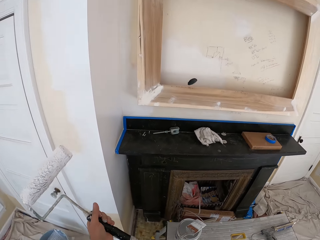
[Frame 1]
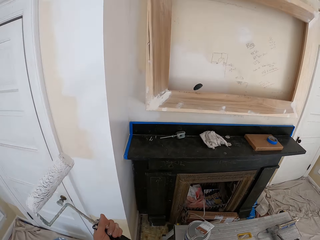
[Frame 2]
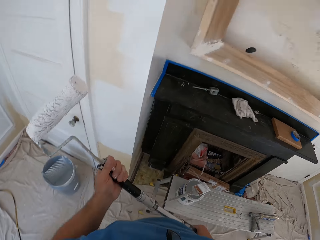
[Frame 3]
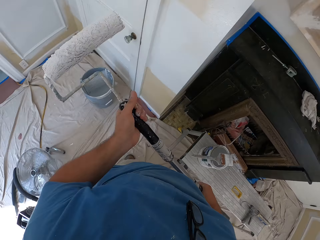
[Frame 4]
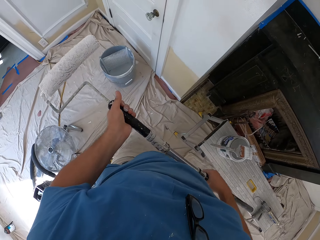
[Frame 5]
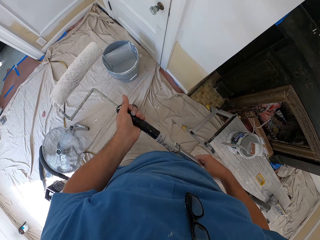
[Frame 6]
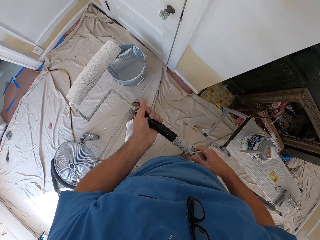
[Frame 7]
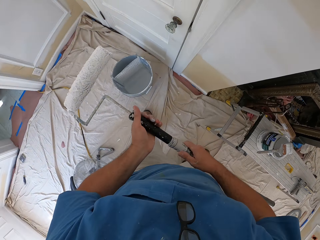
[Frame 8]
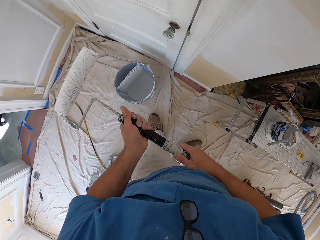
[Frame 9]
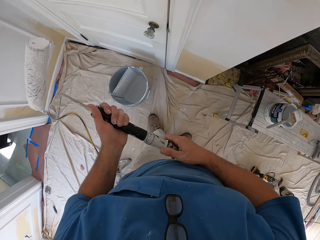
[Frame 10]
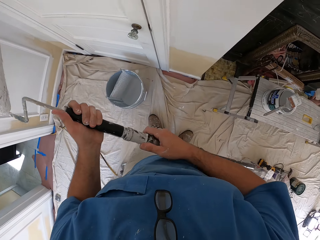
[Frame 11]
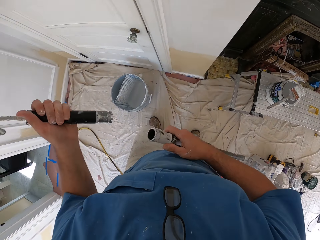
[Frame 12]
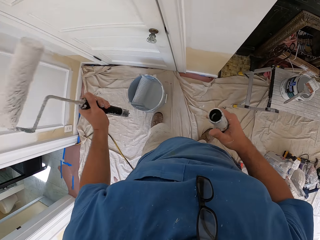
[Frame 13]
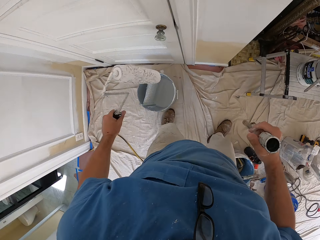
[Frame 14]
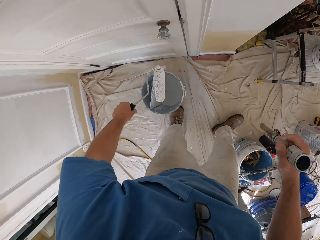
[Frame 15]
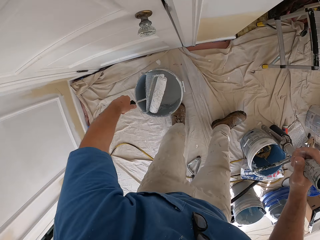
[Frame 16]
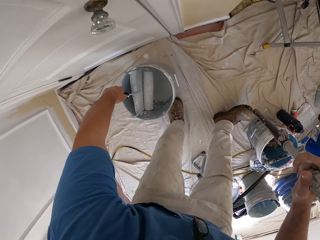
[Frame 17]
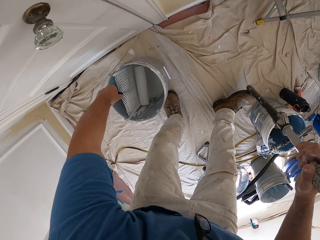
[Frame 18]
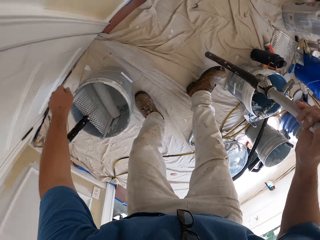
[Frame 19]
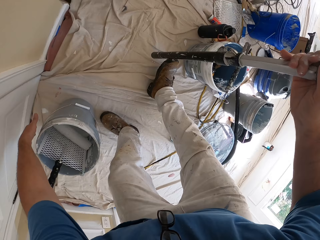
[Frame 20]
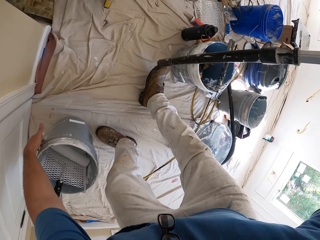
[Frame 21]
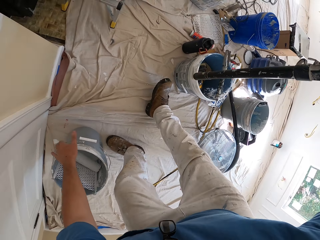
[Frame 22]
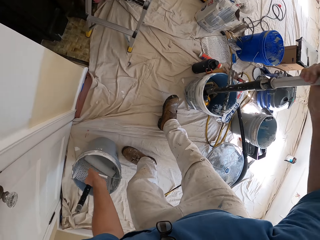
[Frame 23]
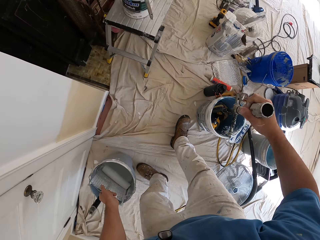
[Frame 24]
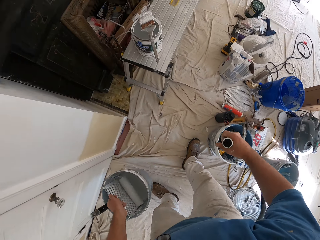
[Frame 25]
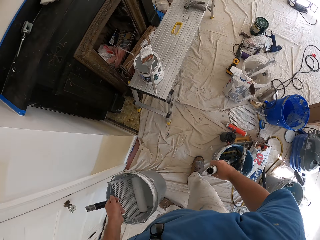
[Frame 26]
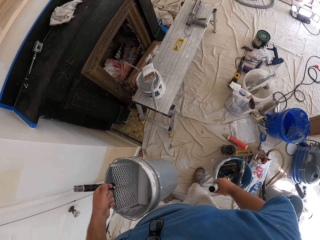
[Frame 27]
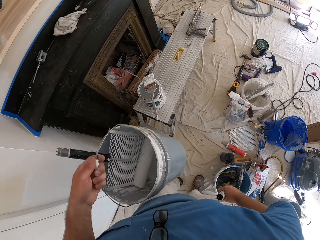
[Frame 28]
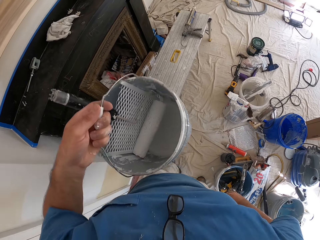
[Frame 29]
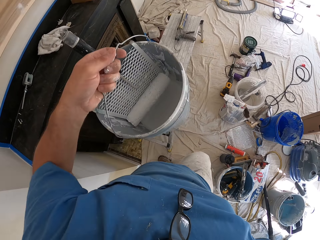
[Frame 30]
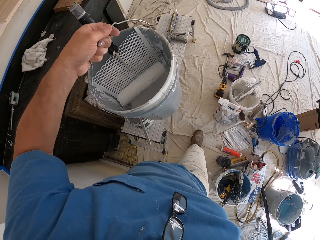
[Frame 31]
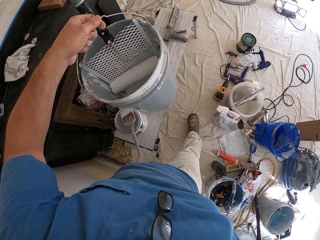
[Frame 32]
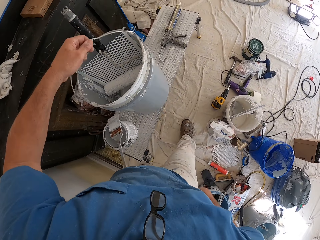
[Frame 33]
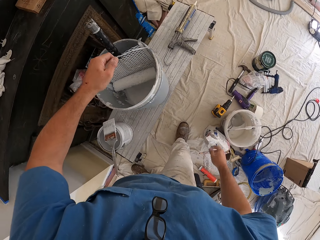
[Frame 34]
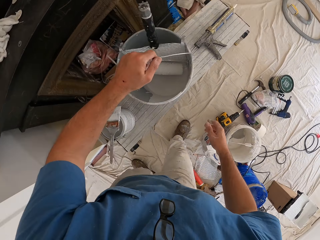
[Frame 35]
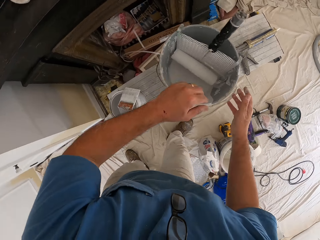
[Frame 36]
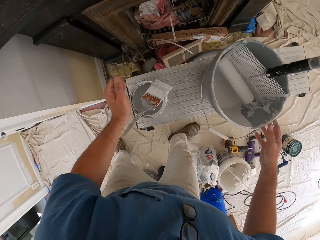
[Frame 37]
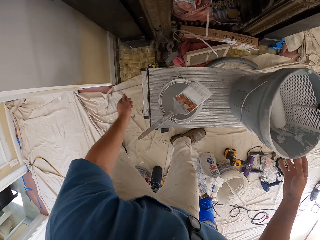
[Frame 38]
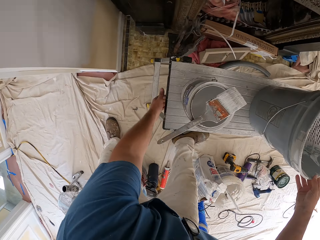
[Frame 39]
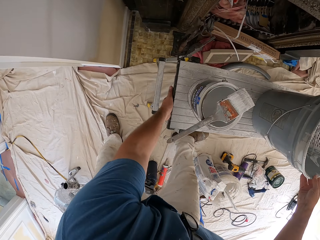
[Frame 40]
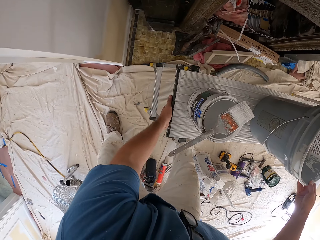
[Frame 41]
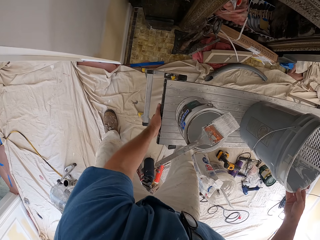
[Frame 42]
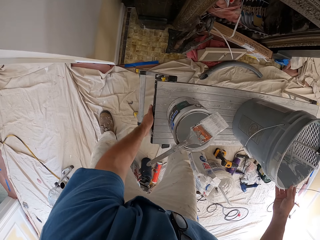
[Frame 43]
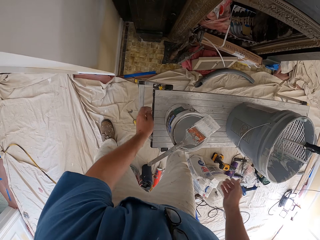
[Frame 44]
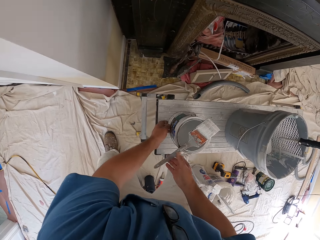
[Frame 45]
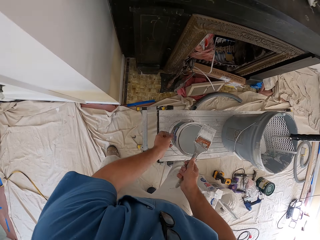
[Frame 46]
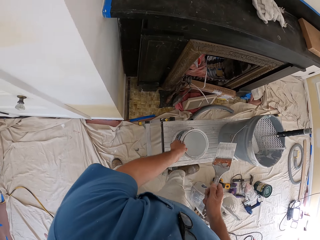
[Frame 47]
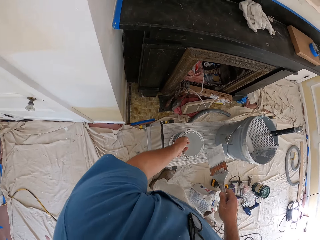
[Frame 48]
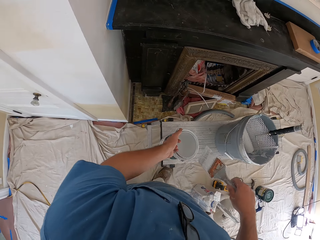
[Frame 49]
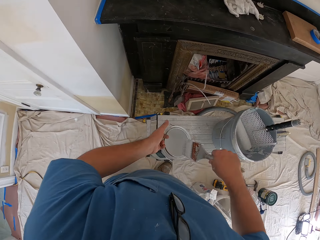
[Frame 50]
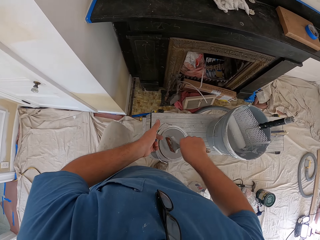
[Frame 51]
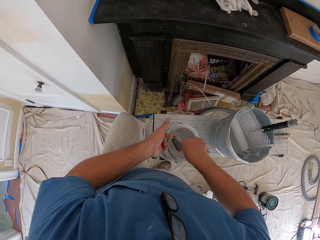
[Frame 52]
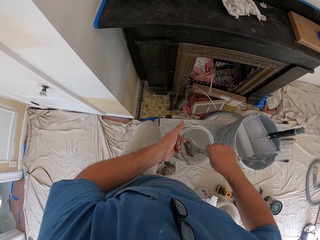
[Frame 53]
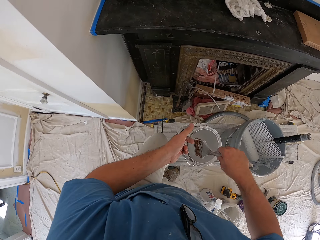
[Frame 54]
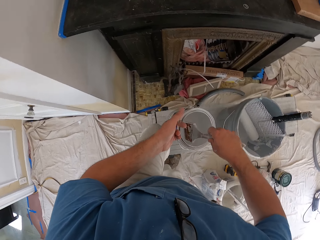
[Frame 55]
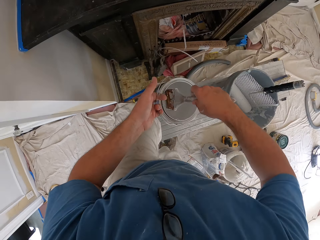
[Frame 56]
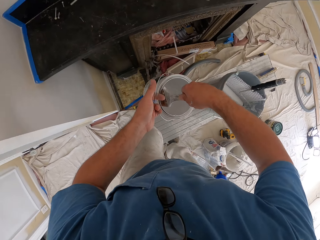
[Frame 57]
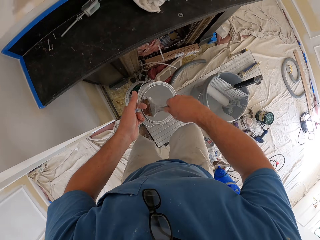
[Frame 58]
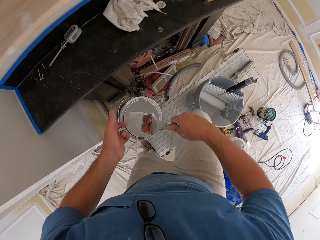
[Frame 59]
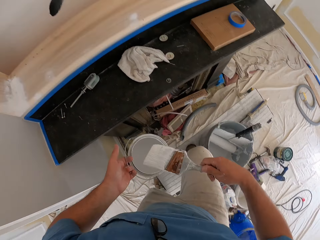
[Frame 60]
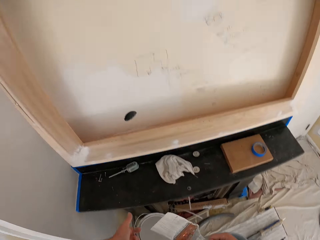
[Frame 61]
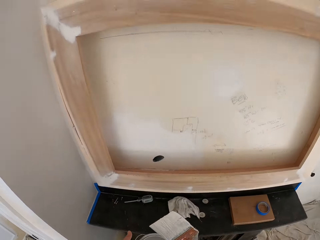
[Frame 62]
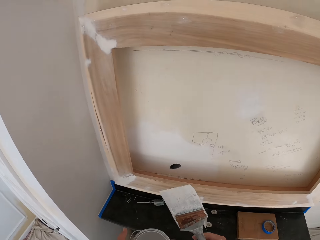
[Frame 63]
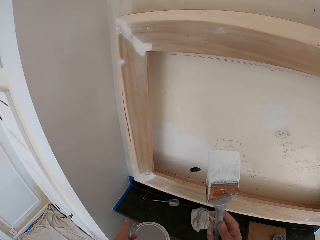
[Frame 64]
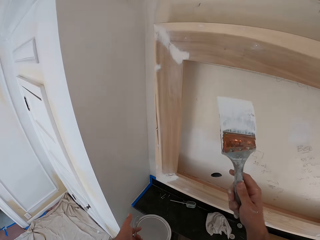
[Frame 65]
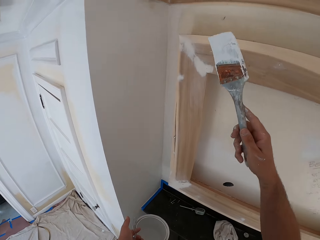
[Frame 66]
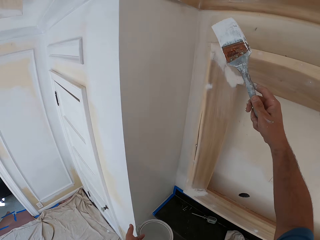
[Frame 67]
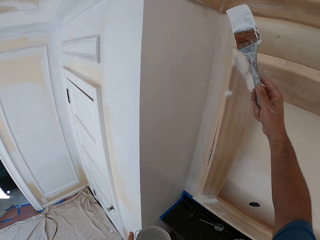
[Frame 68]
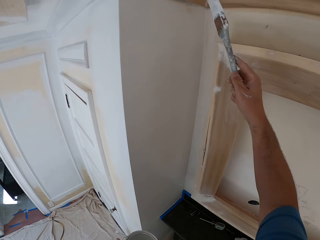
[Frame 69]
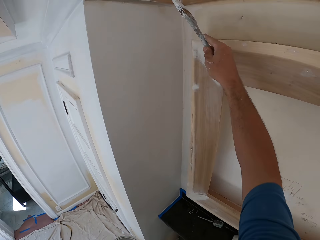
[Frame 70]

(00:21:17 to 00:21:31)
The camera wearer walks around the room. He detaches the paint roller or roller brush. He places the paint roller in the bucket. He dips the roller brush into the paint bucket. He picks up the bucket. He adjusts a brush into the bucket with the right hand. He places the handle in the bucket. He paints the wall. He places the bucket on the table. He moves the table. He adjusts the bench with his left hand. He picks up the paint can. He picks up a paint brush from the top of the paint can. He carries the paint can from the bench with his left hand. He dips the paint brush into the paint. He climbs on the table. He stands on the bench with the paint can in his hand.

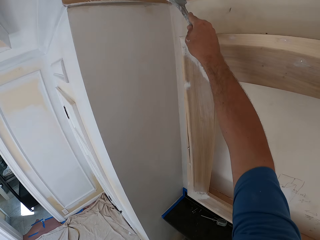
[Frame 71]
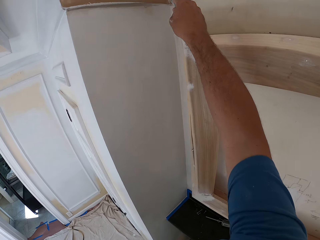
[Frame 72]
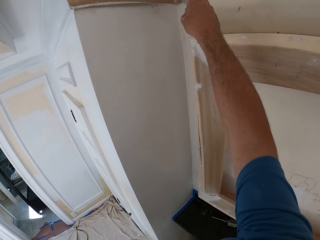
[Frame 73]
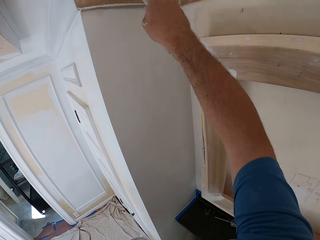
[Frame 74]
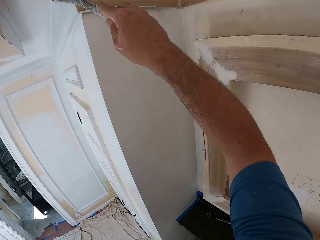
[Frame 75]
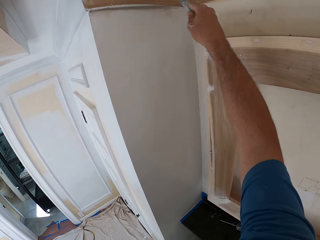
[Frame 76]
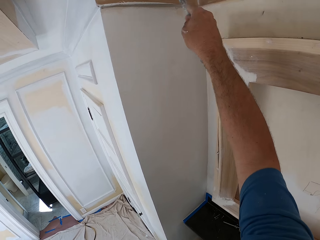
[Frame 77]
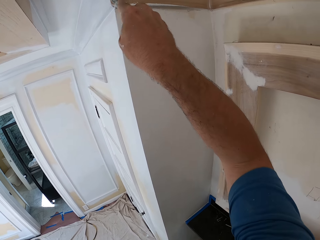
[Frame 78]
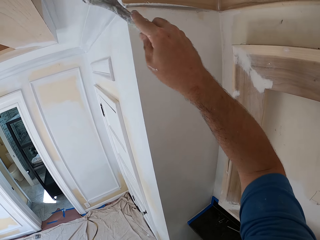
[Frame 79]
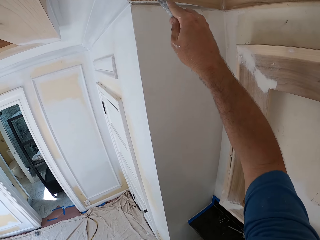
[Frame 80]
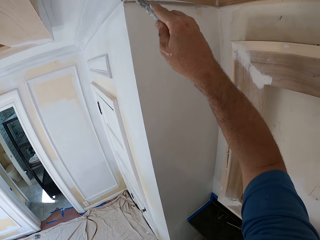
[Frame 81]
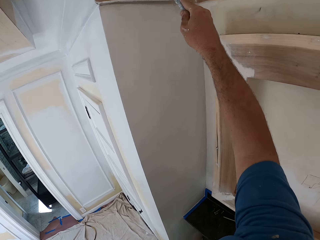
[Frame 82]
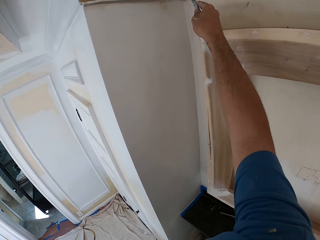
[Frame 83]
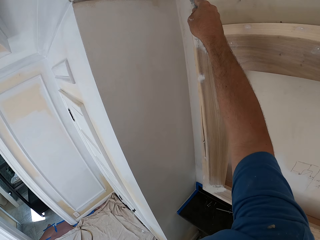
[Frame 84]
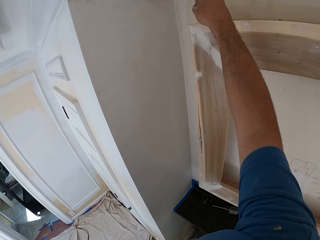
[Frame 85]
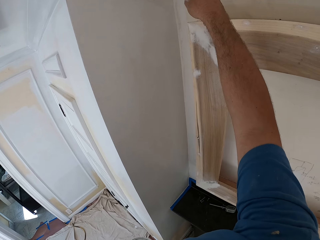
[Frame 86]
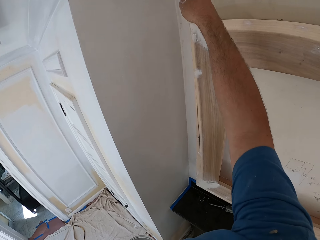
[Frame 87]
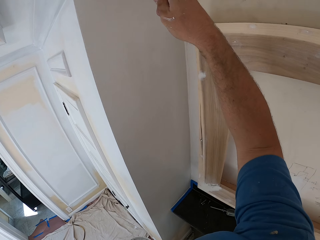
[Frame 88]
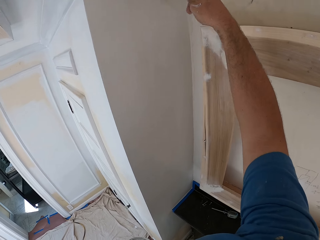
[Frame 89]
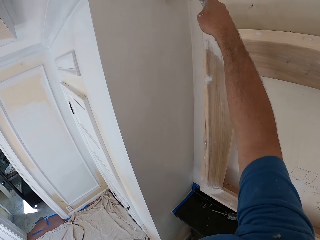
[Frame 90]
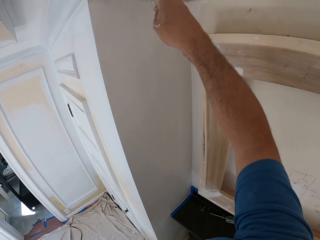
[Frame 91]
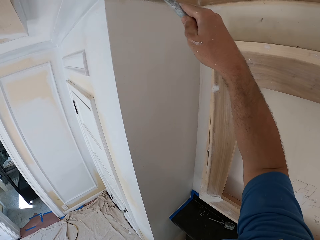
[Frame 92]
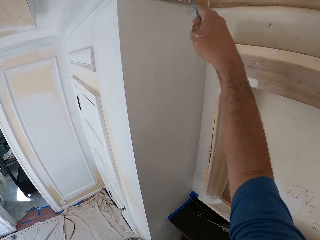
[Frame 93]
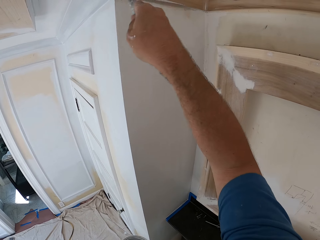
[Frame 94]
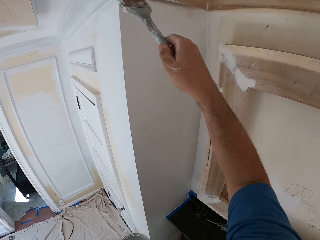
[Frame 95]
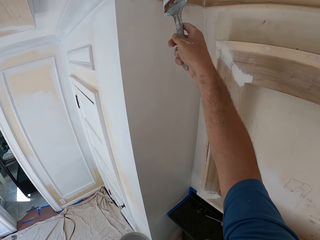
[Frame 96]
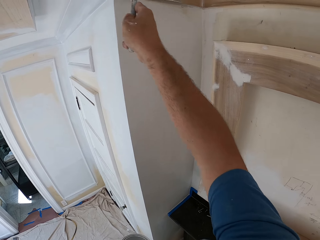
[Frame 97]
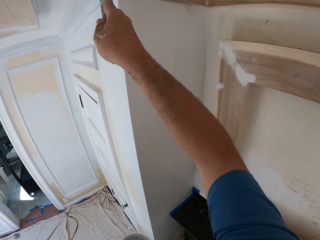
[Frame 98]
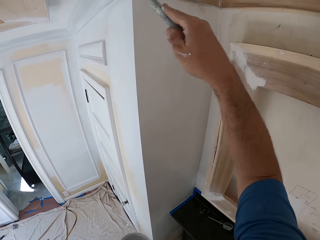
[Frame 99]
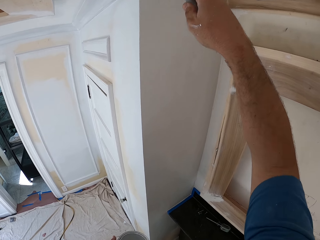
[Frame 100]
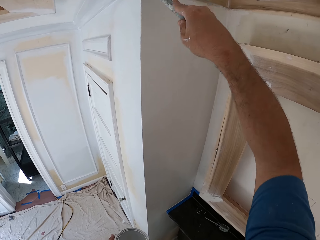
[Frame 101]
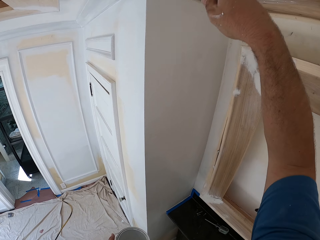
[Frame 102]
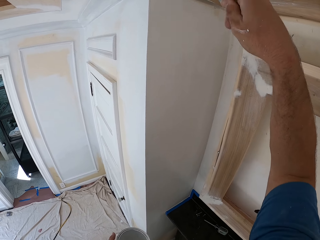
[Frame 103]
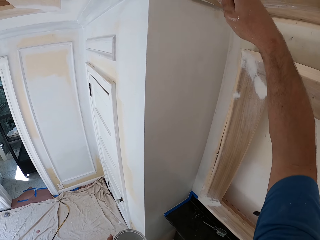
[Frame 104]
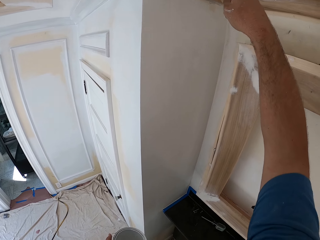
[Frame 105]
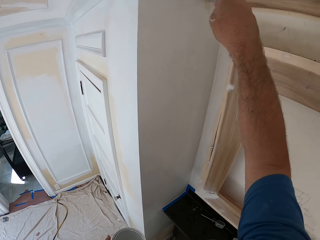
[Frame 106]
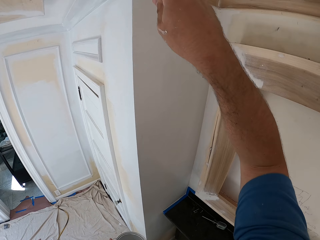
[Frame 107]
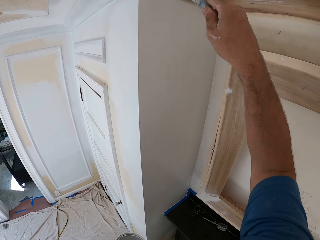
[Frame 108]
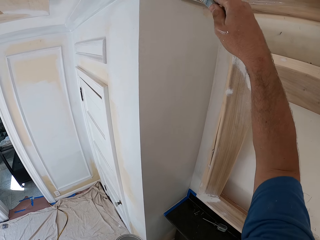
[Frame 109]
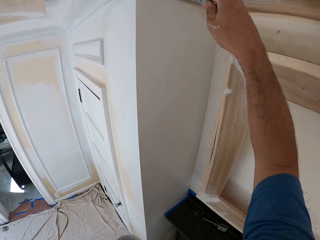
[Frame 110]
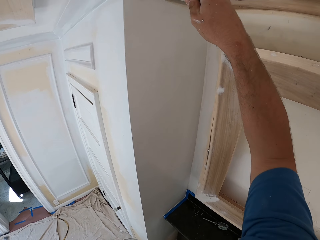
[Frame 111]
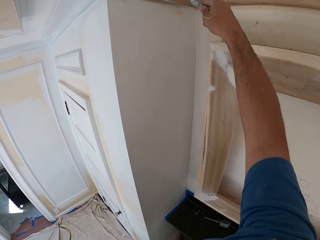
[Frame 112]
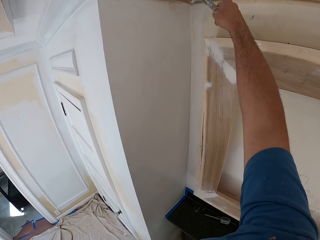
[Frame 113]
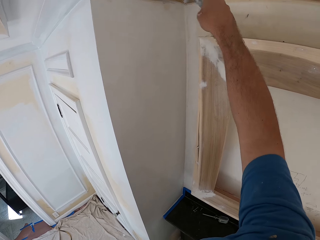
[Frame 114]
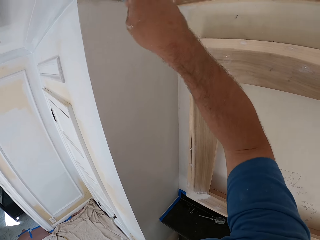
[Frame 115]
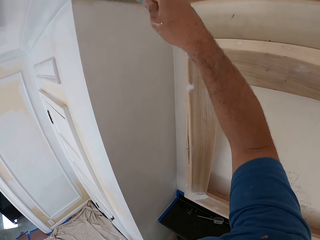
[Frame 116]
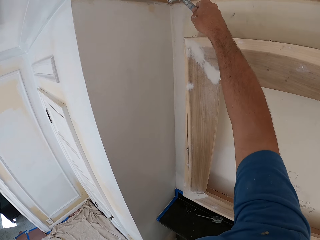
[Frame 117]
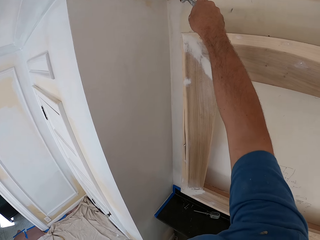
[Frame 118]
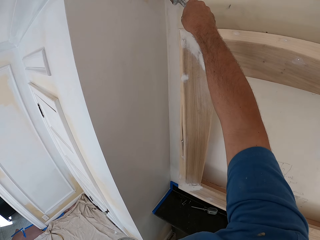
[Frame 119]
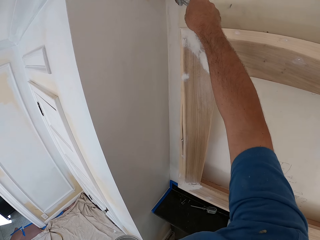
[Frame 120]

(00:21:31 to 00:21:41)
The camera wearer paints the room wall with the paint brush in his right hand.
